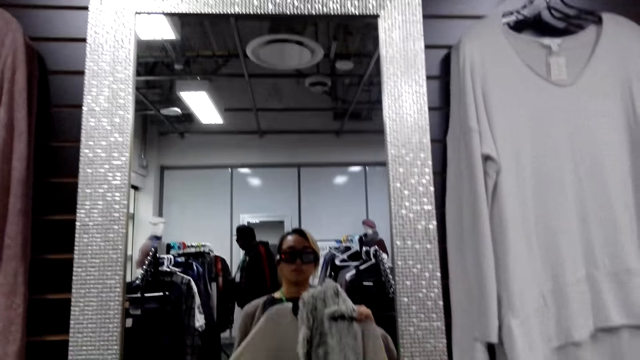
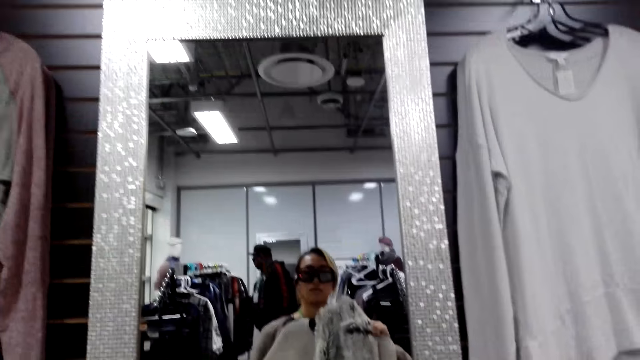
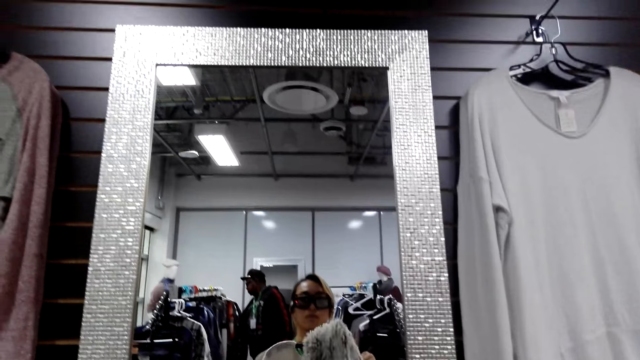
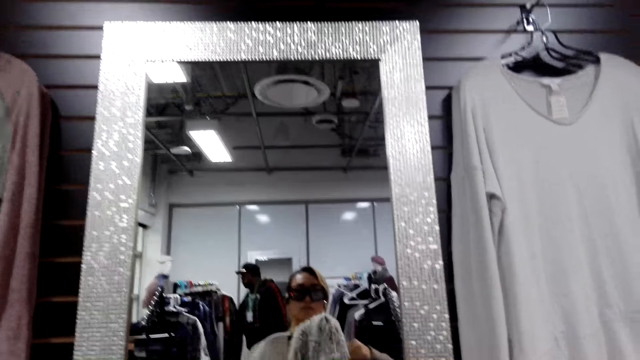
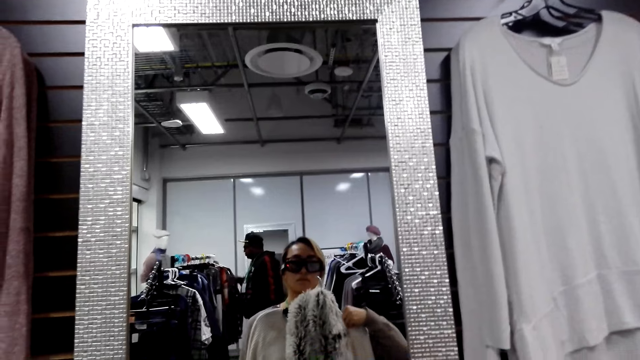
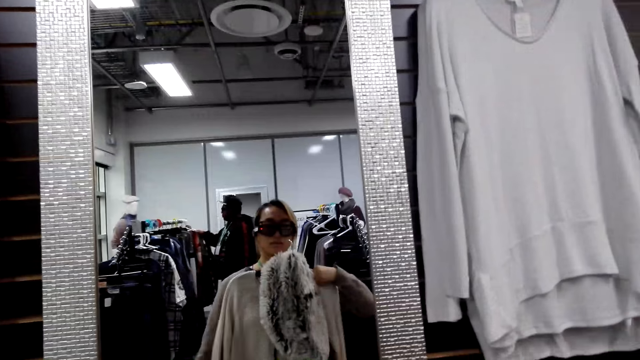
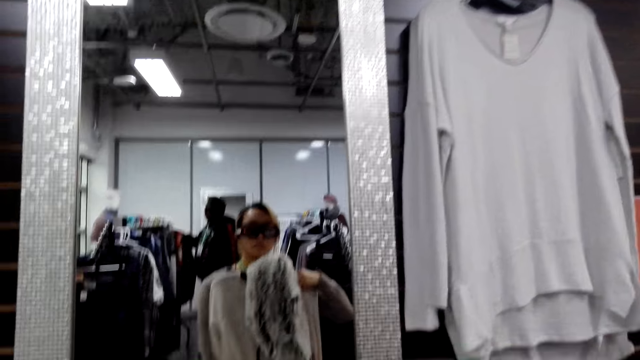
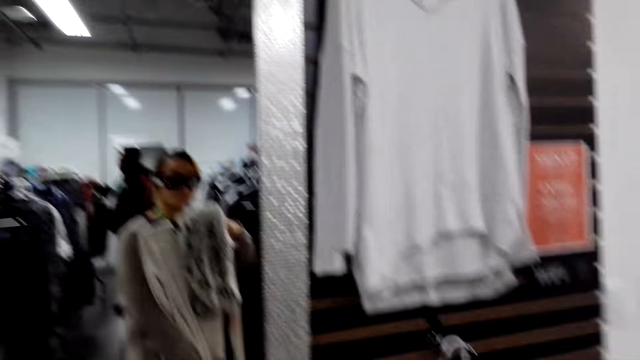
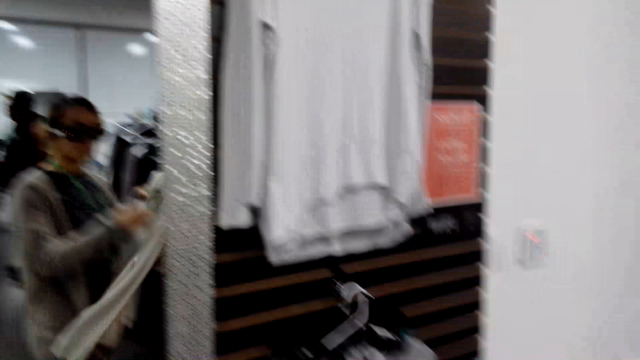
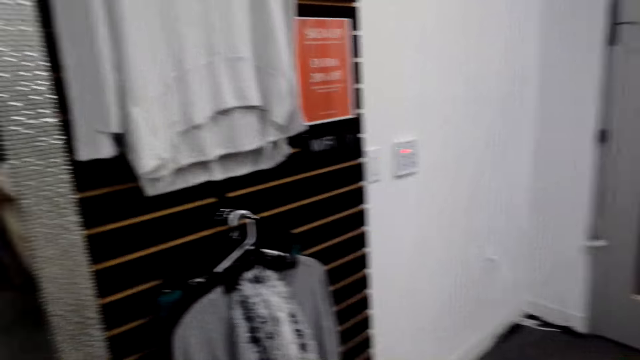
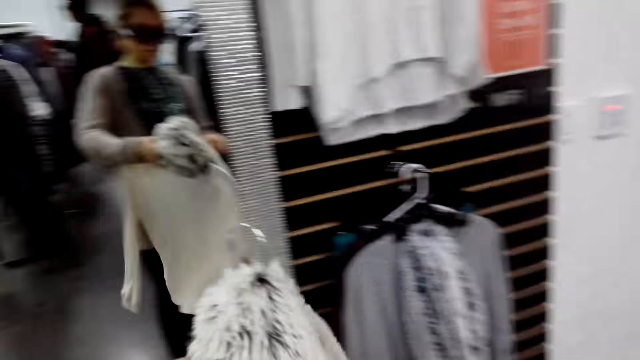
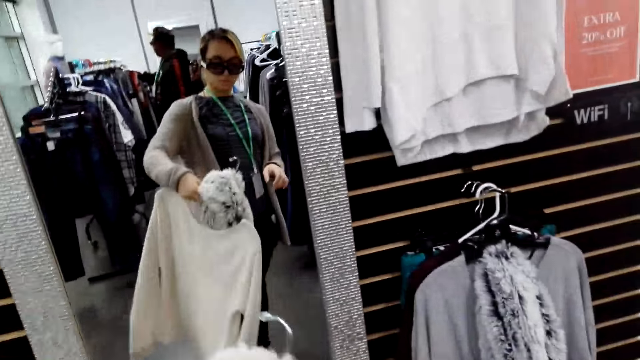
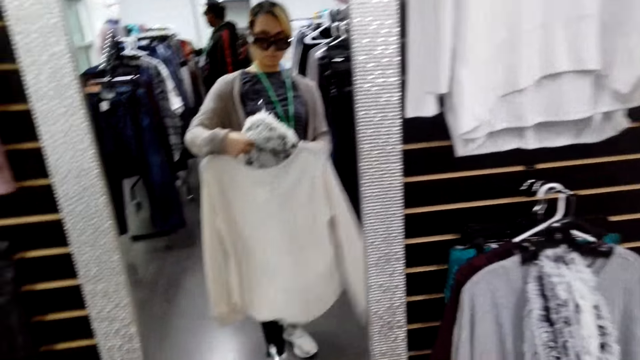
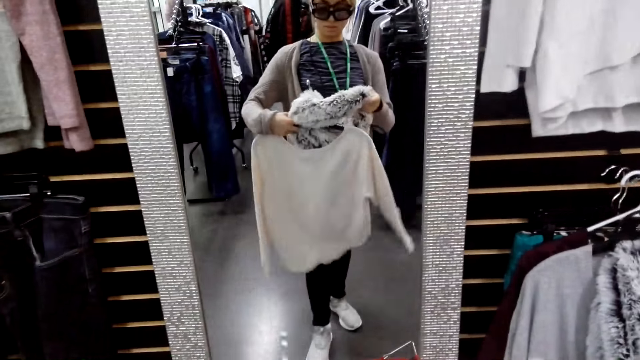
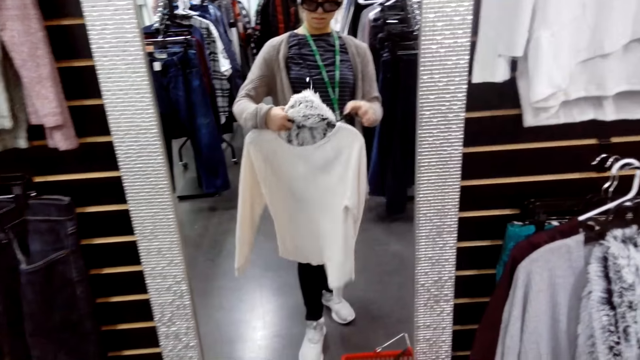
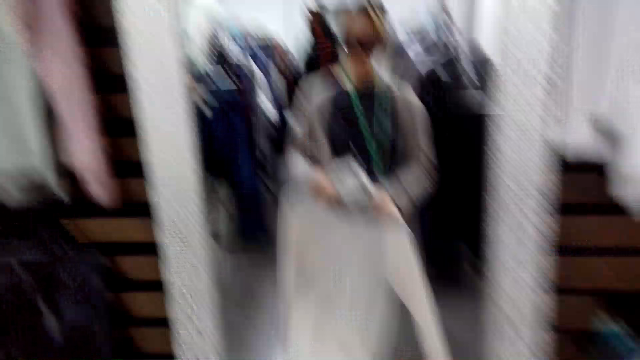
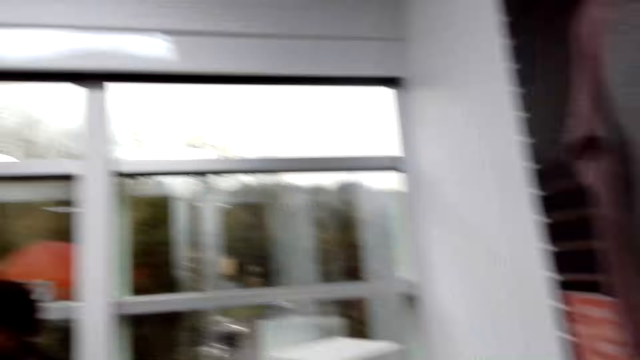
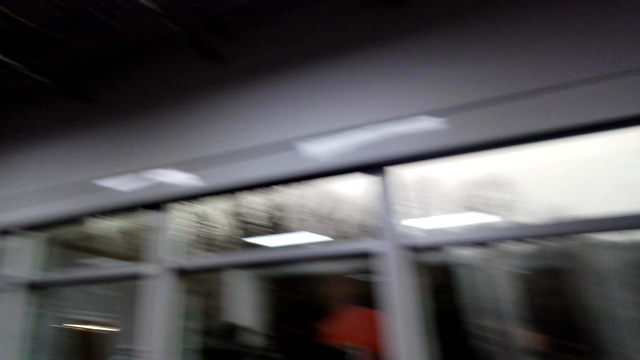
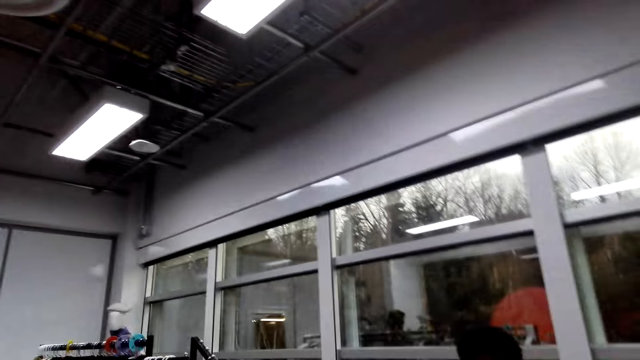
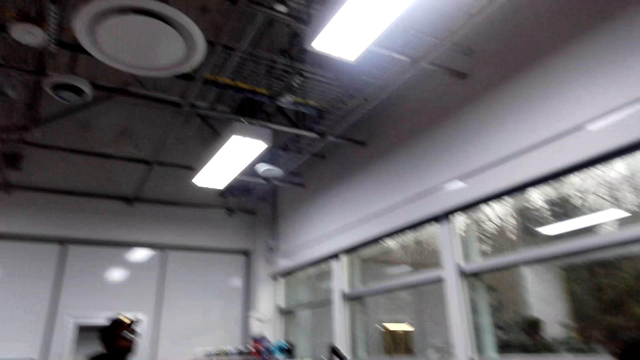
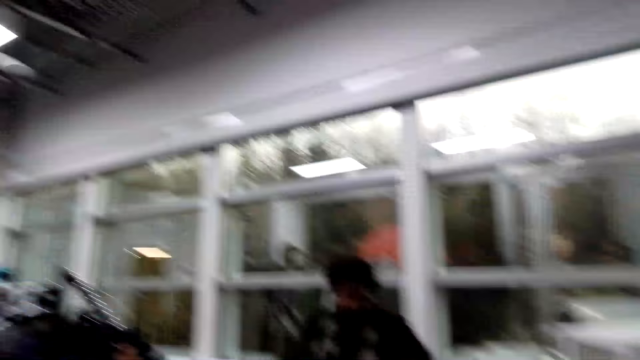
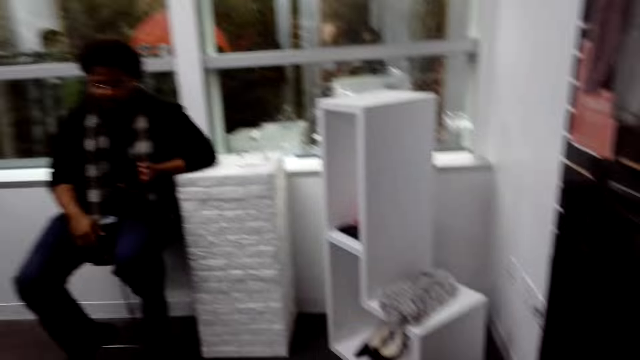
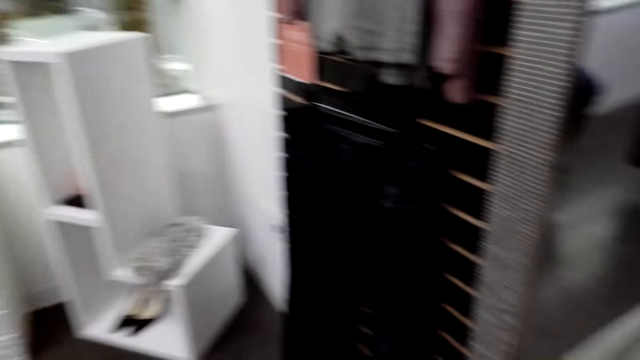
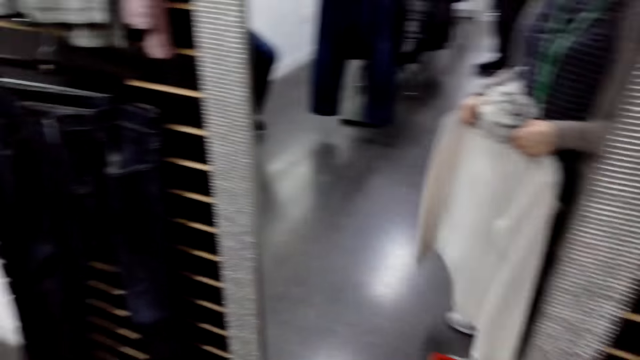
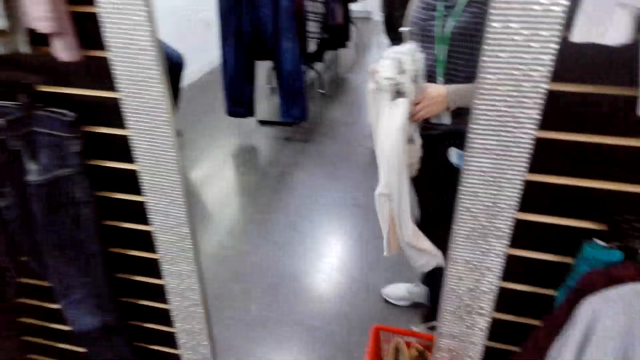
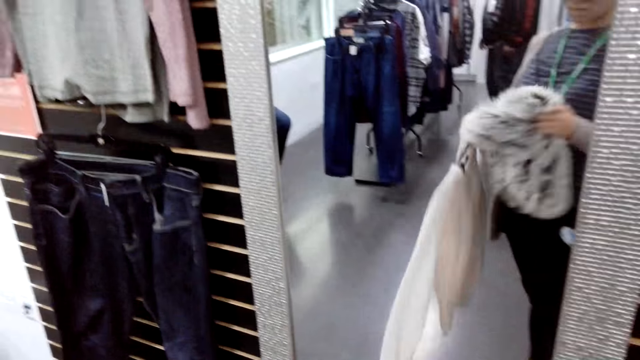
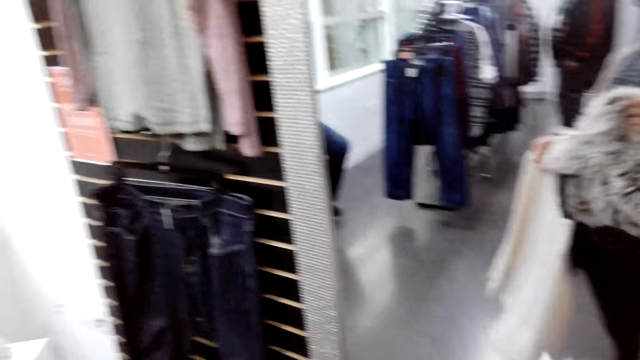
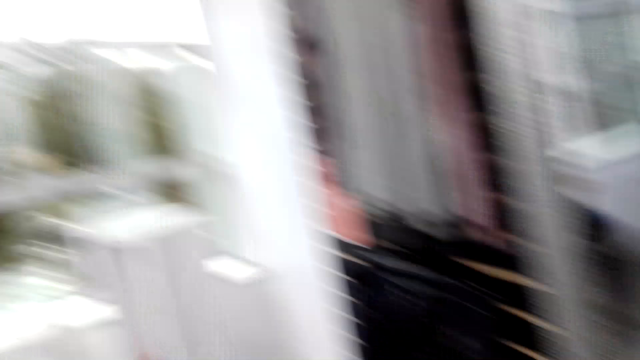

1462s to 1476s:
The camera wearer turns the camera.

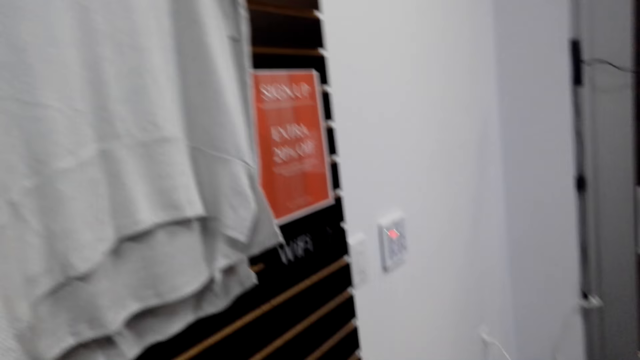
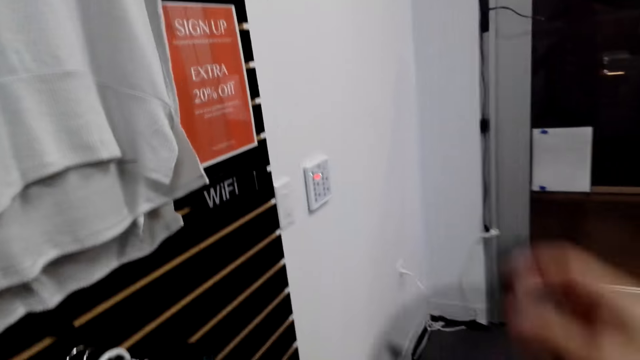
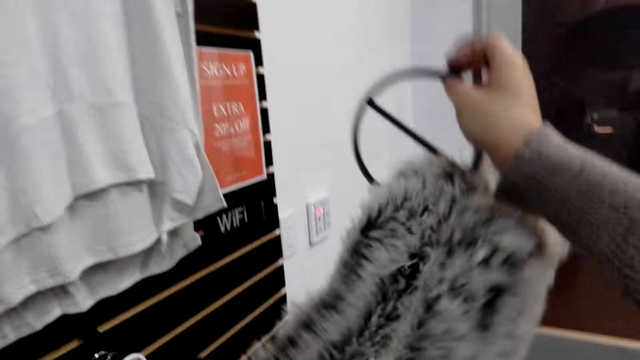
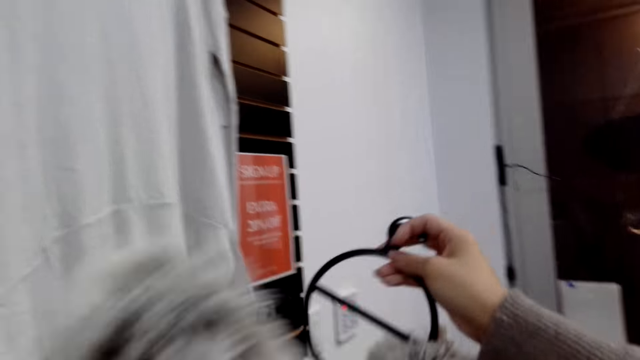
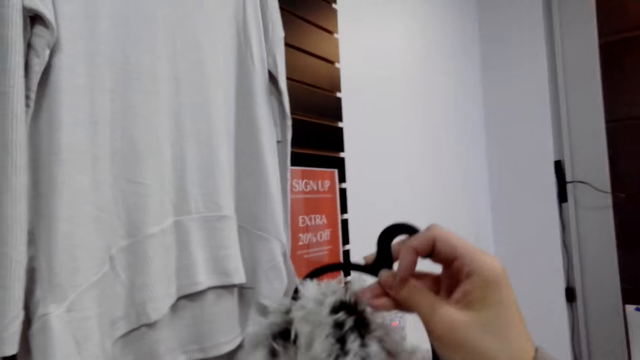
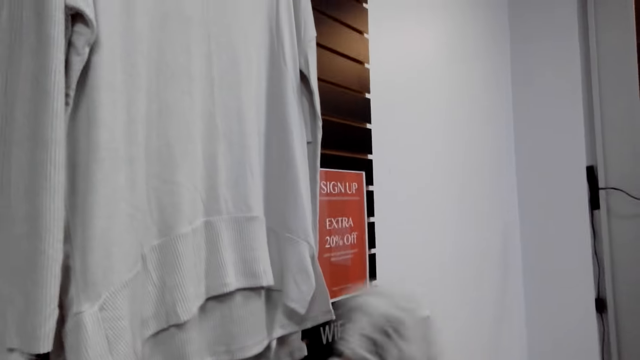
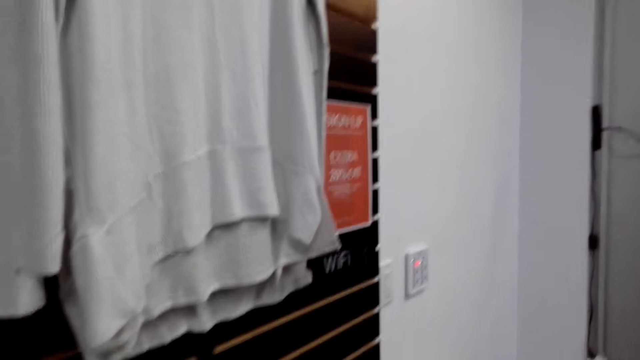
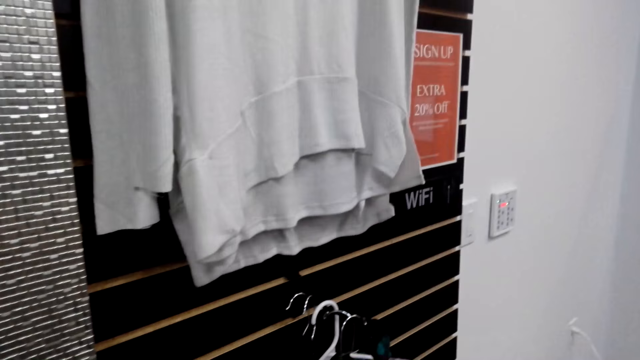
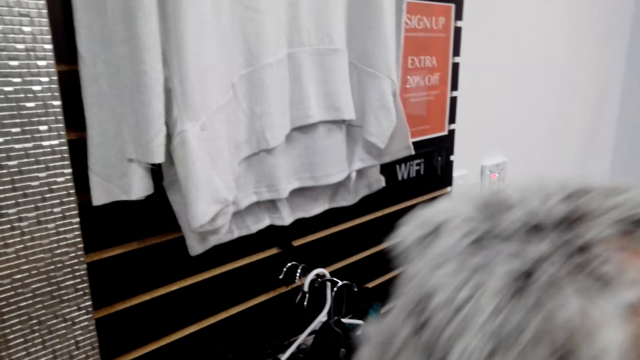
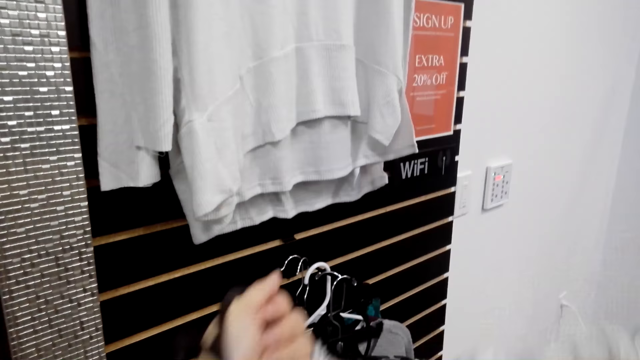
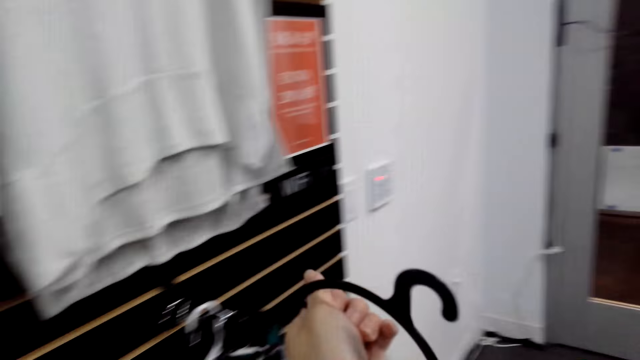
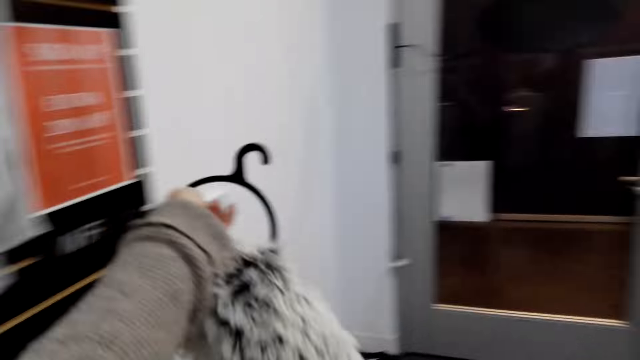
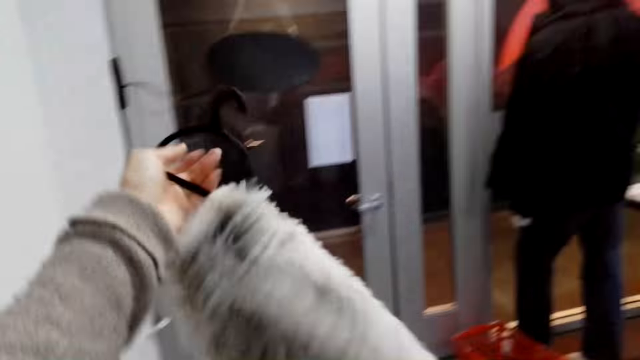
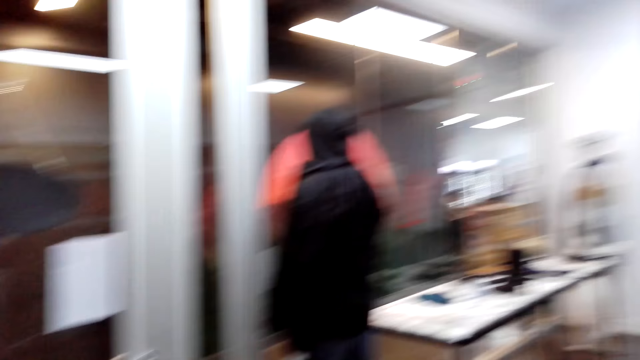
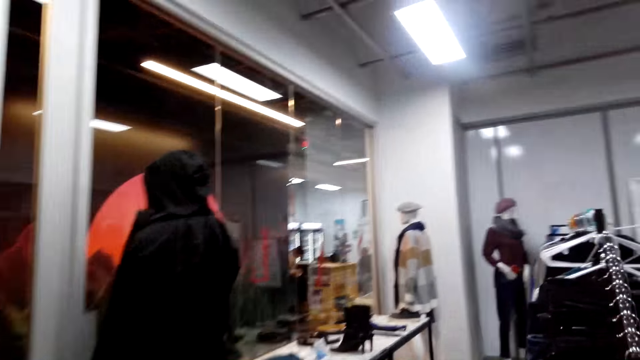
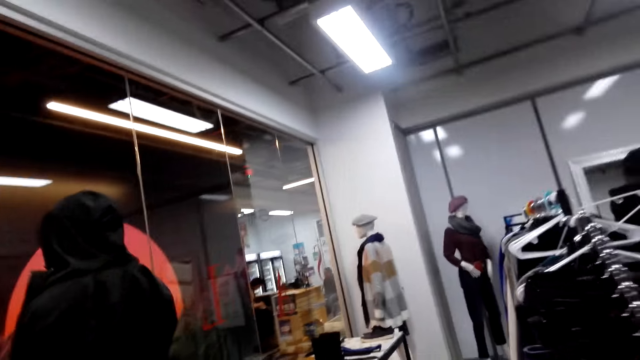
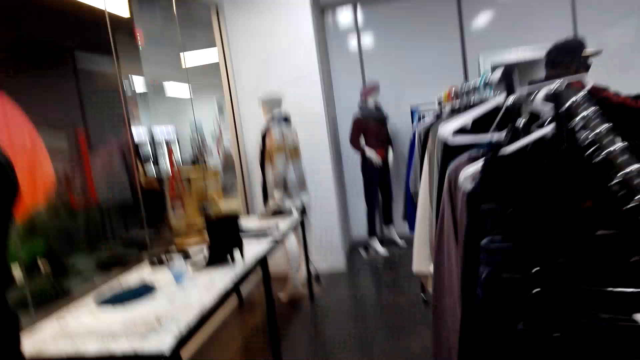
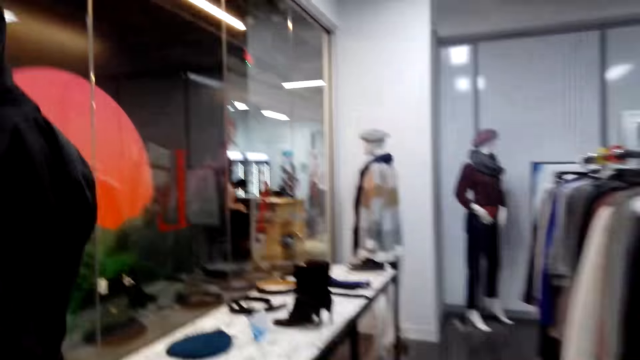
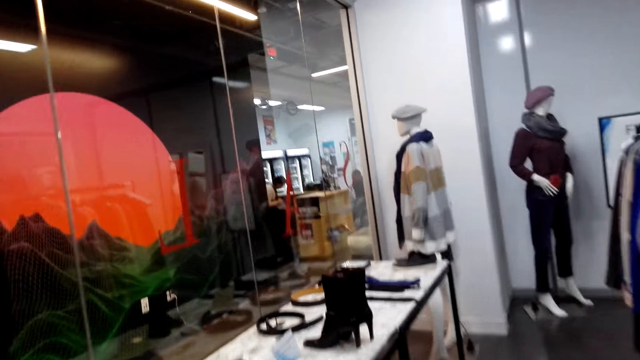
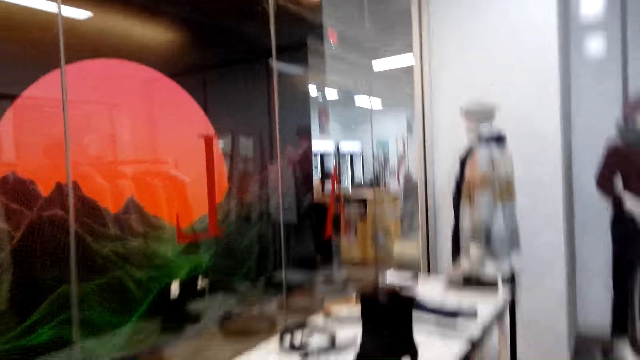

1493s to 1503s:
The camera wearer returns the sweater on the hanger. They walk around.
